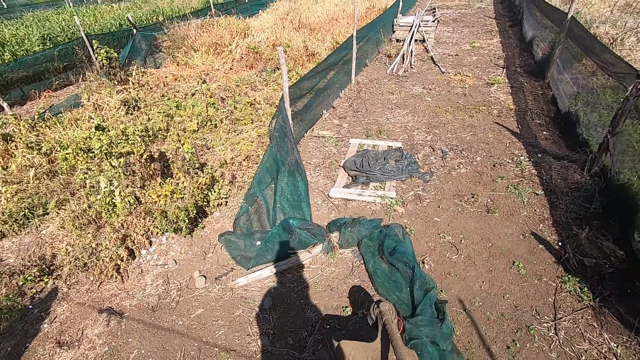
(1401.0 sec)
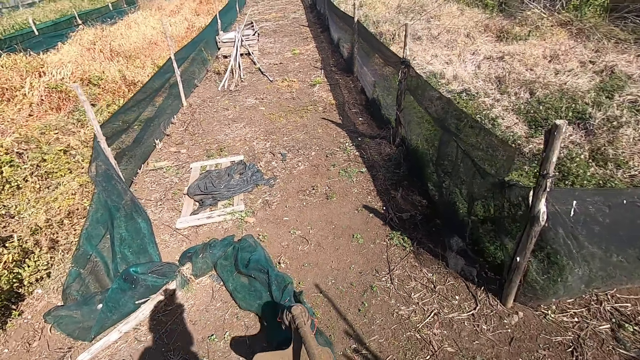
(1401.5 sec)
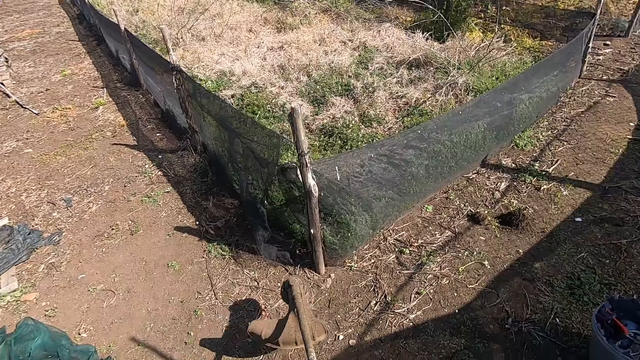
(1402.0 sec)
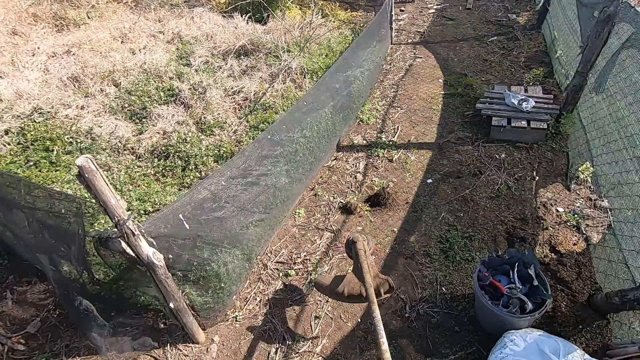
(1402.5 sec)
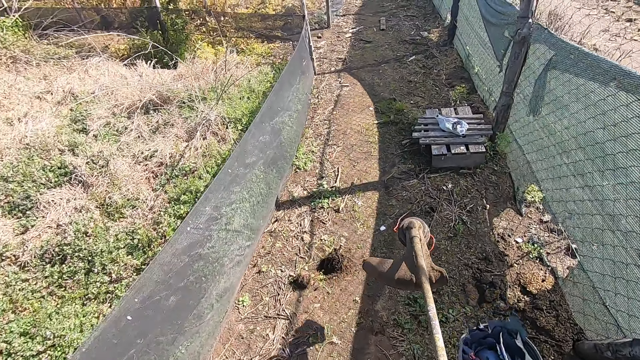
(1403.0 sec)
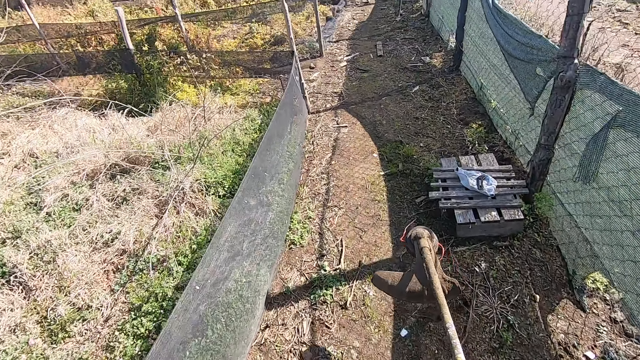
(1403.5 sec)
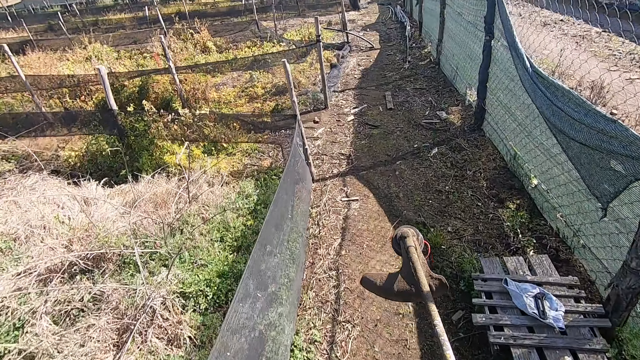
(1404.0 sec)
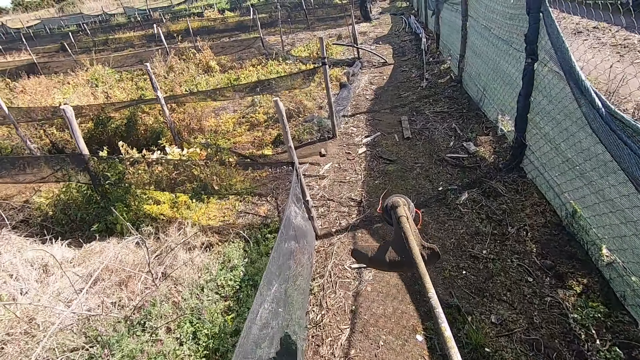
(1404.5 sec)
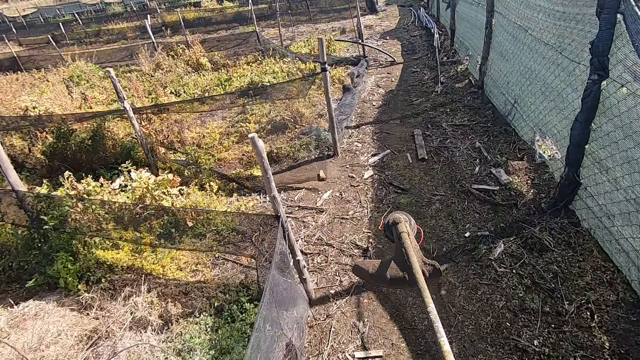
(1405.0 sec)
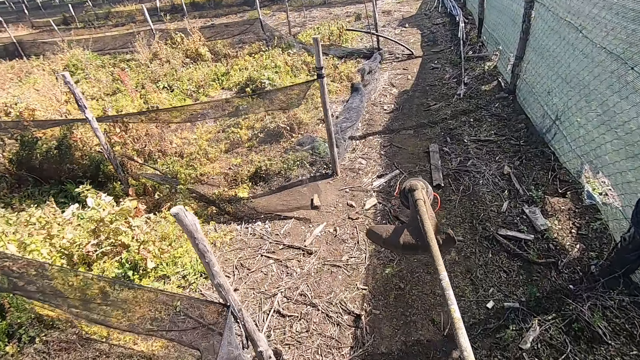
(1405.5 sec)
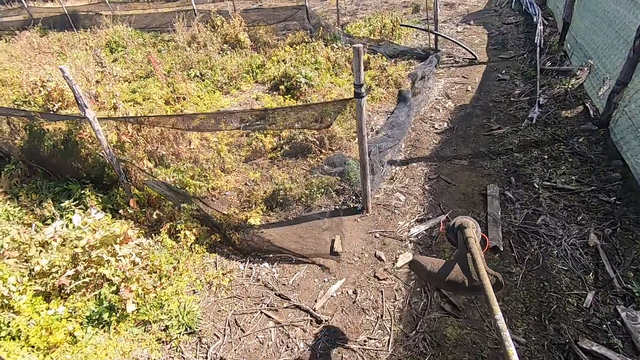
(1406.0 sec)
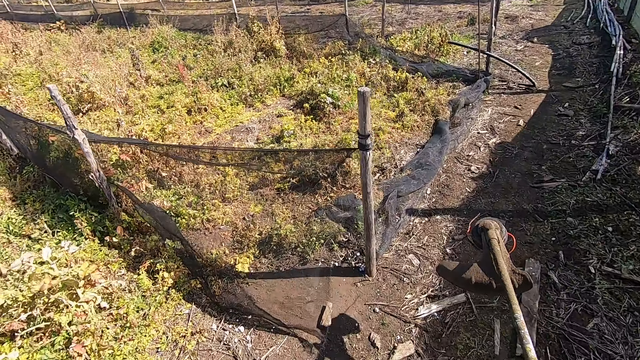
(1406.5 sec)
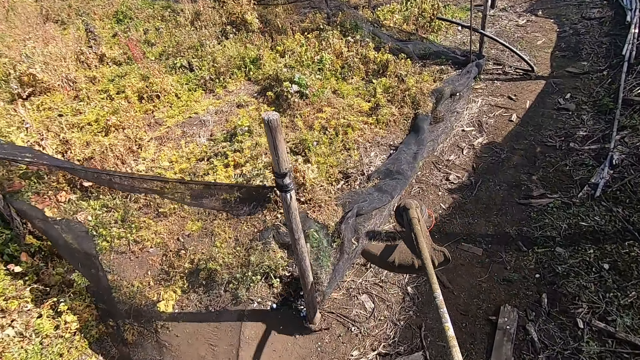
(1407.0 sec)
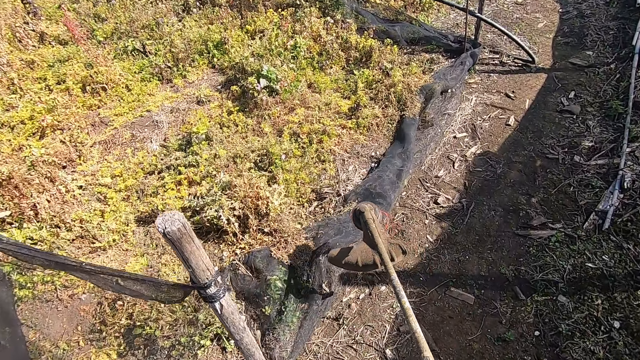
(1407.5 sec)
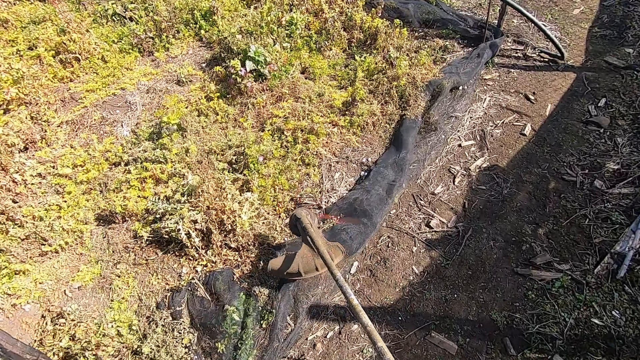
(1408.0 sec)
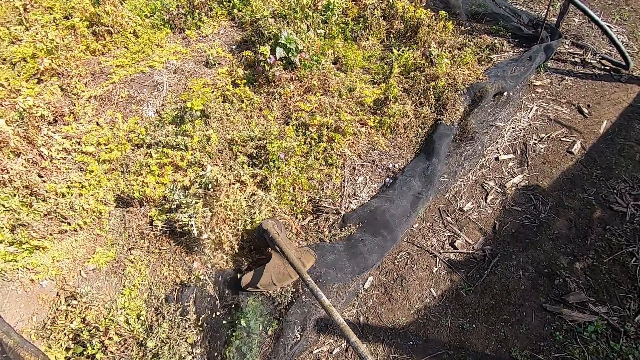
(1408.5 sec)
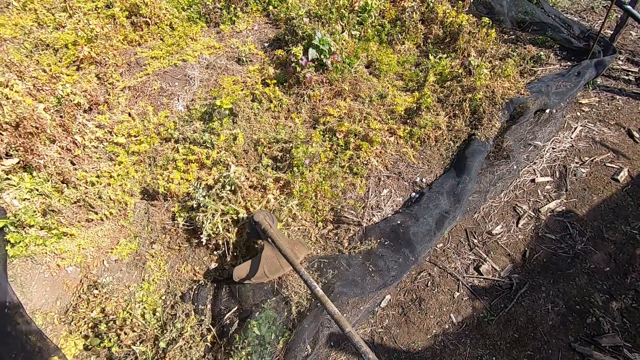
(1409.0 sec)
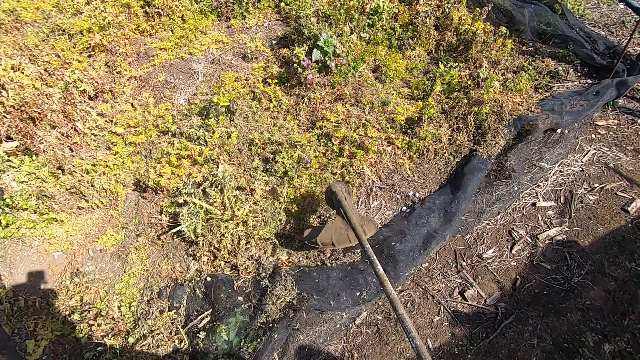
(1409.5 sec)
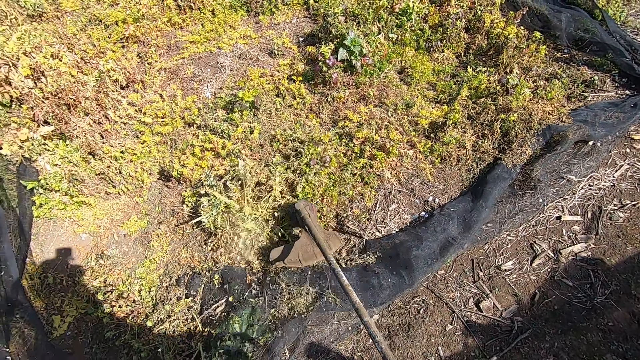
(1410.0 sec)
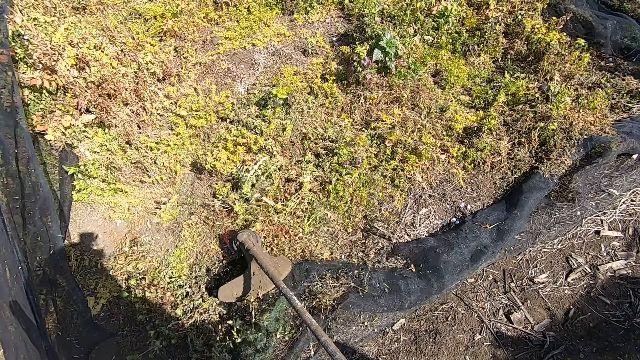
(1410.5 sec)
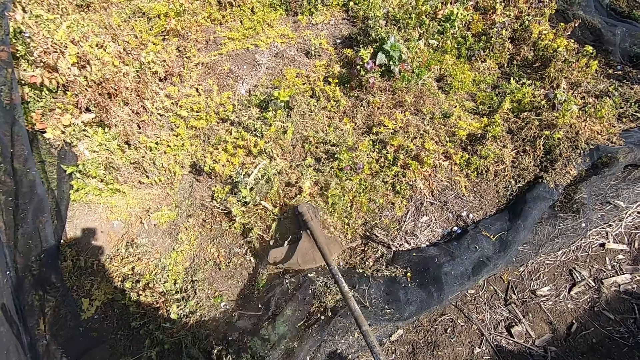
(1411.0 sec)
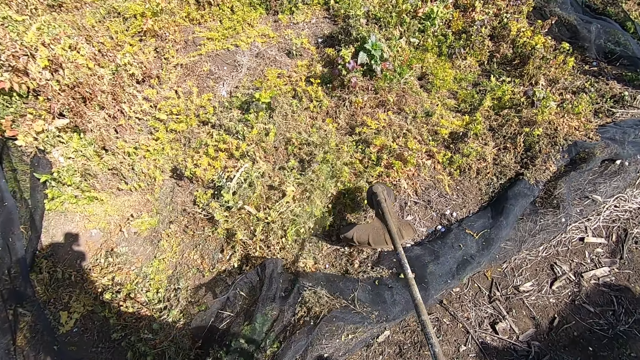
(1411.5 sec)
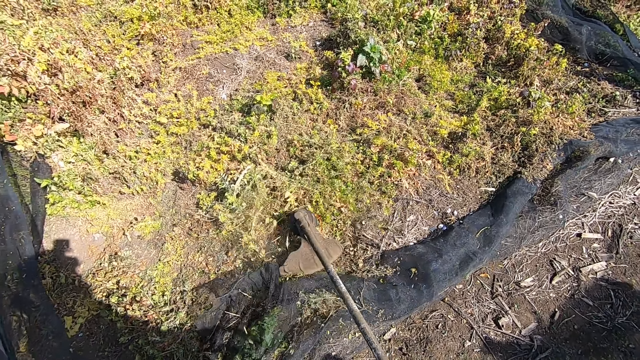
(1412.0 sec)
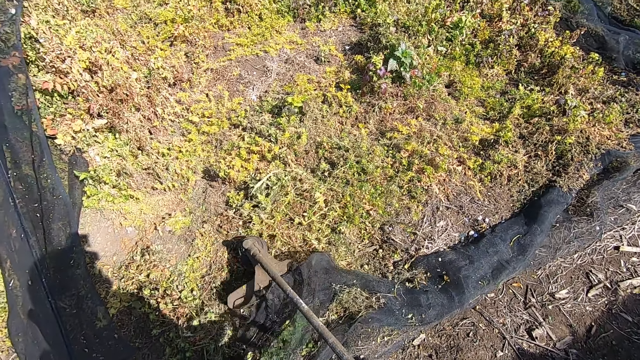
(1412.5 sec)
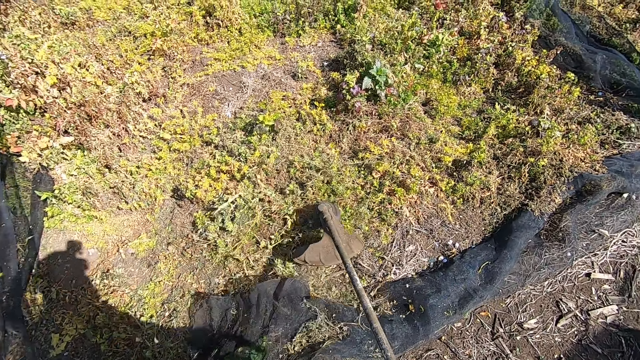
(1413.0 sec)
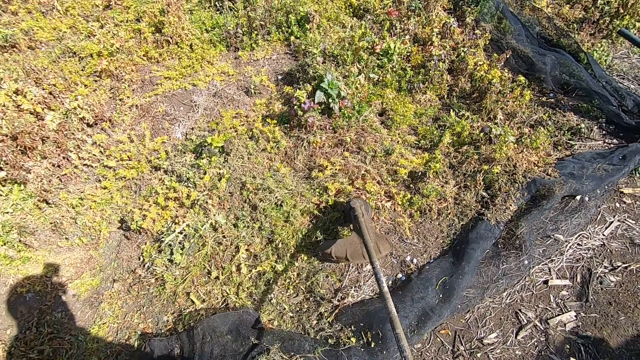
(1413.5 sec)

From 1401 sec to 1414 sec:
The camera wearer continues walking forward in the garden with the corded grass trimmer. He cuts grass with the corded grass trimmer.

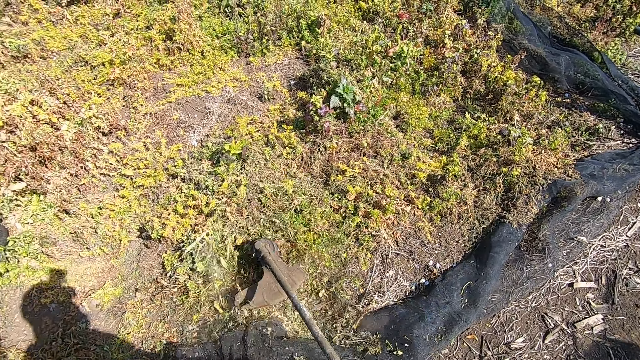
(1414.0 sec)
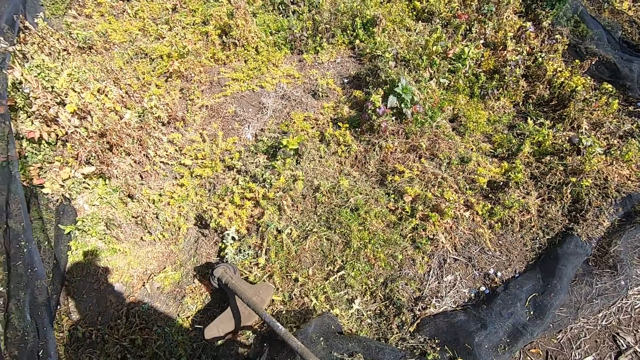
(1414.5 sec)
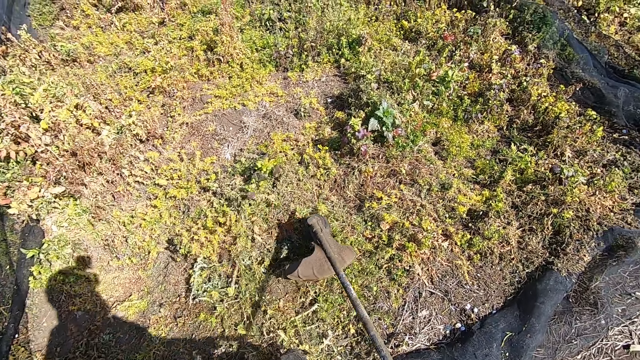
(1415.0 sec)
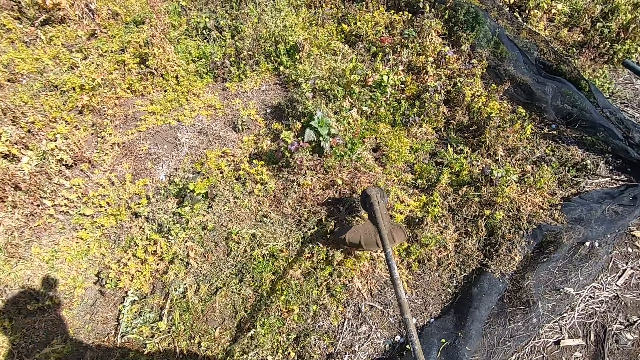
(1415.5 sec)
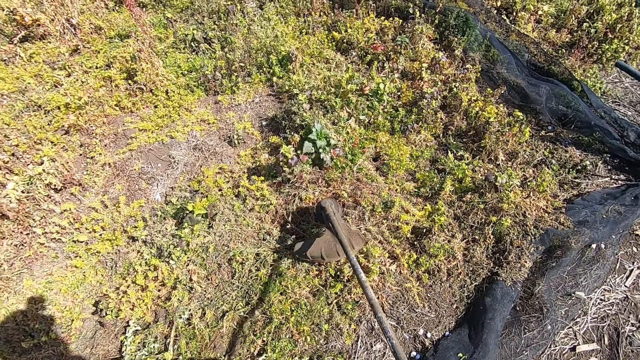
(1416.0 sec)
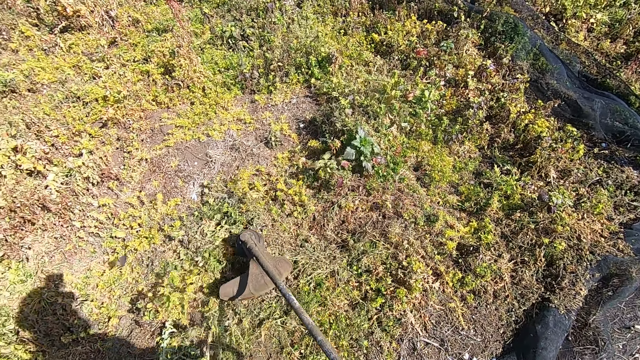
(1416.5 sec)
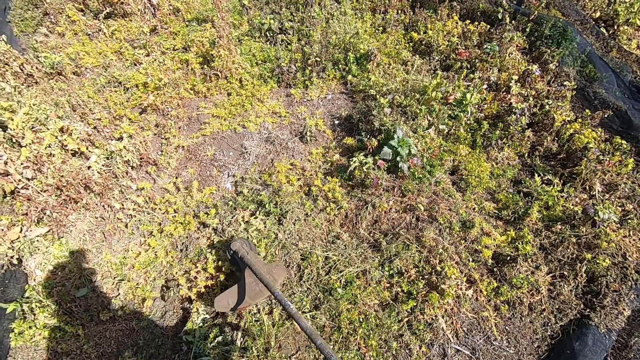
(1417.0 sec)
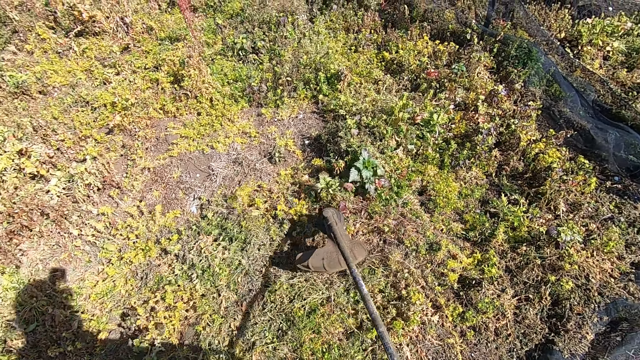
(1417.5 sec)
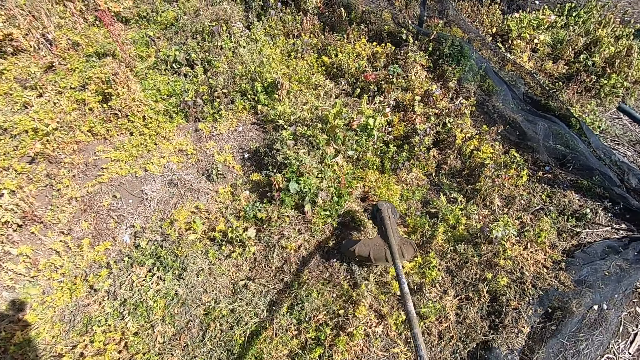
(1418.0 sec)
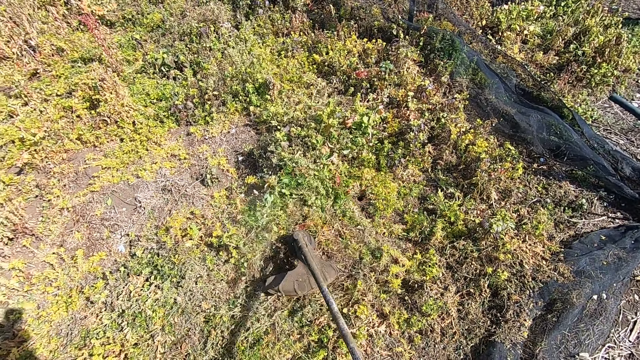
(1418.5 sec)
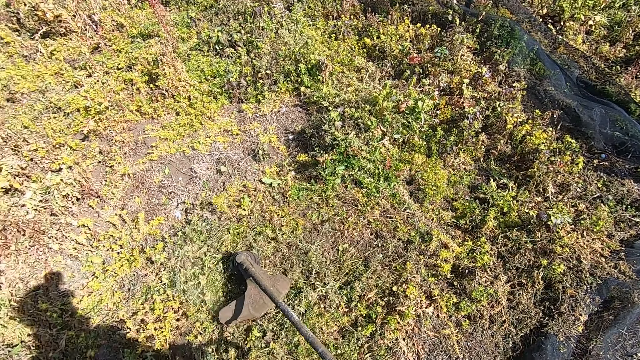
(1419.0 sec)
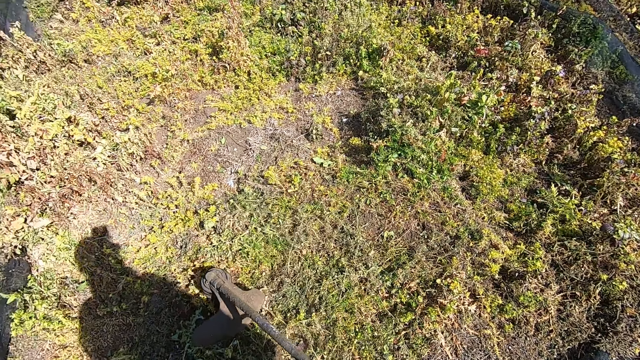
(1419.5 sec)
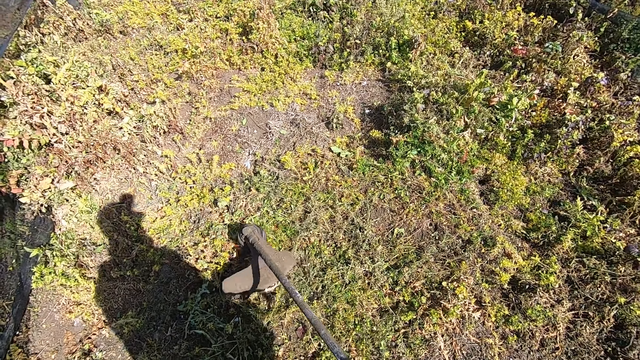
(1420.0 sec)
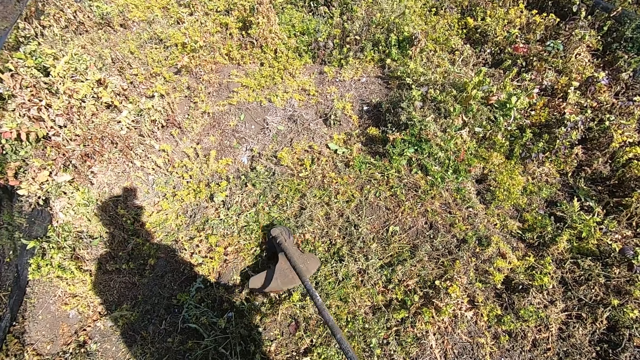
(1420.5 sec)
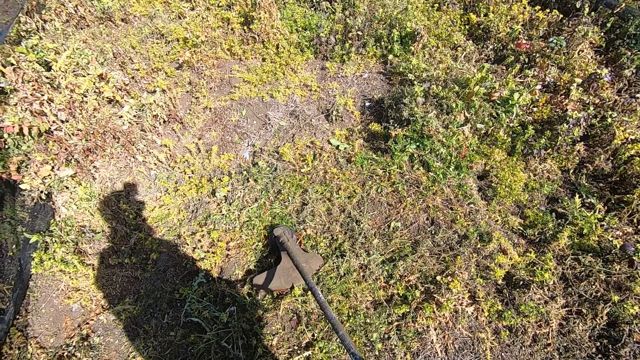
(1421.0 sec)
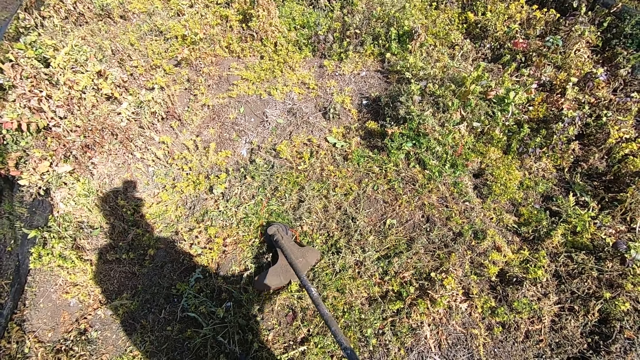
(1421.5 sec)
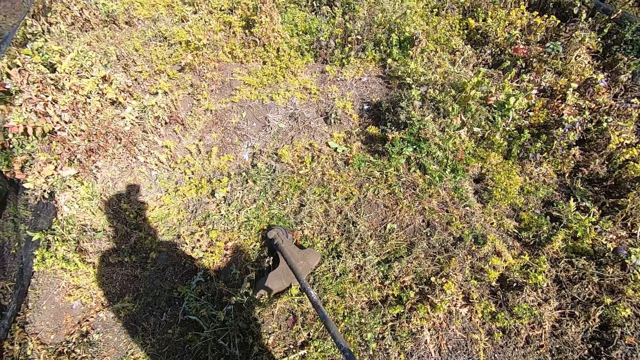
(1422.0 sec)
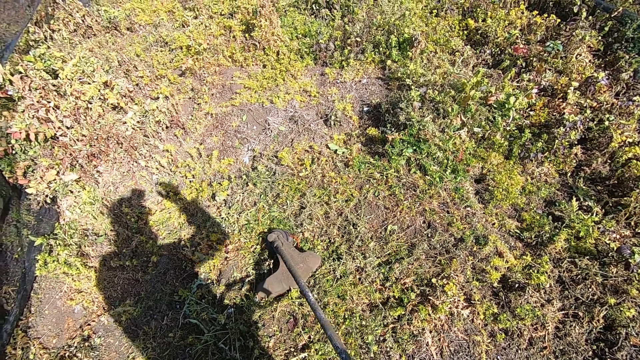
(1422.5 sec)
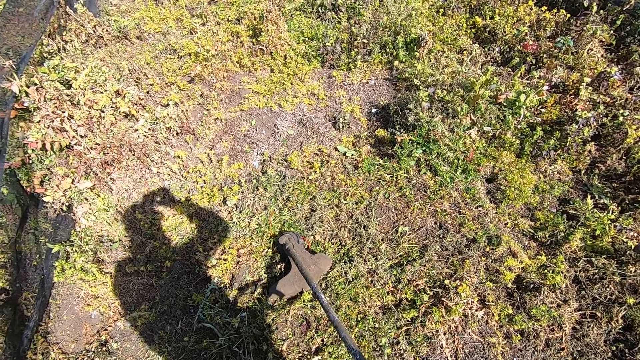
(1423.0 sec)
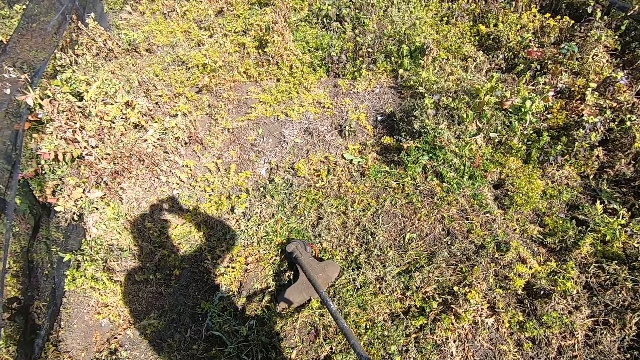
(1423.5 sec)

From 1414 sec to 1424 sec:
The camera wearer stops cutting grass with the corded grass trimmer. He raises his right hand towards the camera on his head. He touches his head with his hand.
